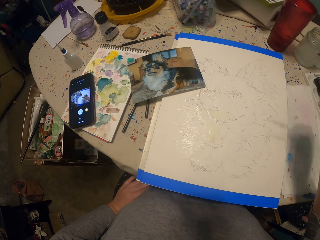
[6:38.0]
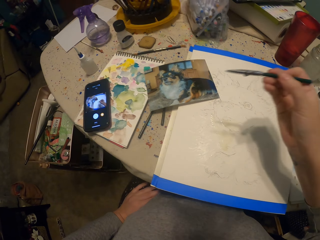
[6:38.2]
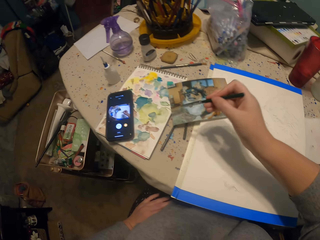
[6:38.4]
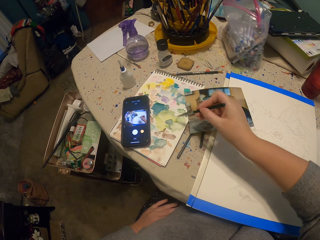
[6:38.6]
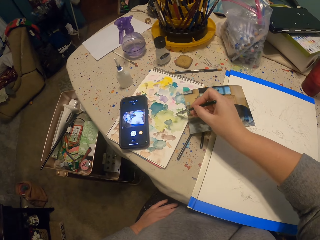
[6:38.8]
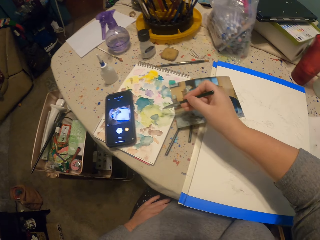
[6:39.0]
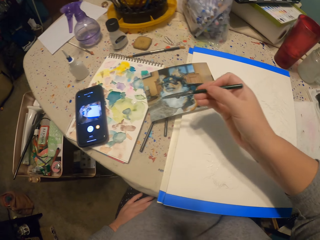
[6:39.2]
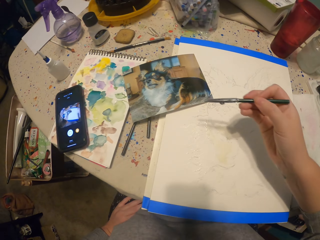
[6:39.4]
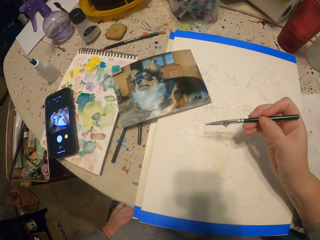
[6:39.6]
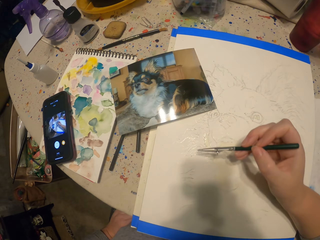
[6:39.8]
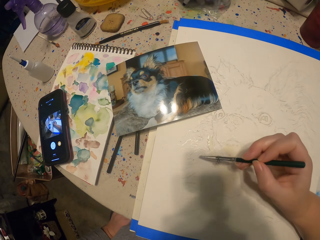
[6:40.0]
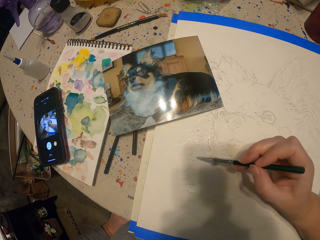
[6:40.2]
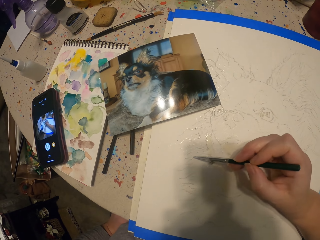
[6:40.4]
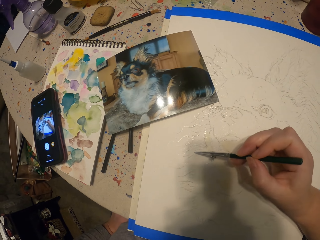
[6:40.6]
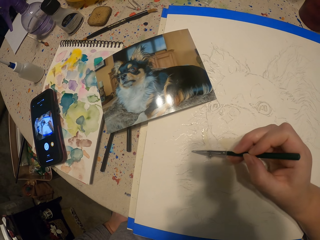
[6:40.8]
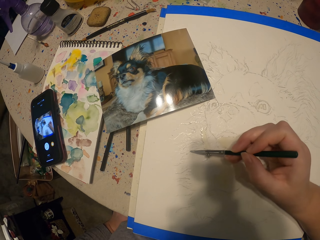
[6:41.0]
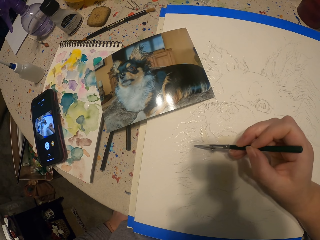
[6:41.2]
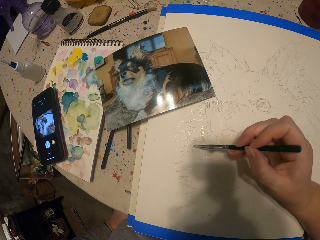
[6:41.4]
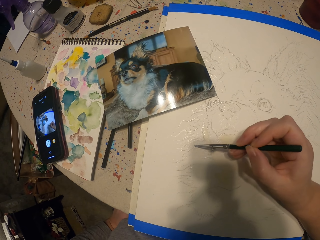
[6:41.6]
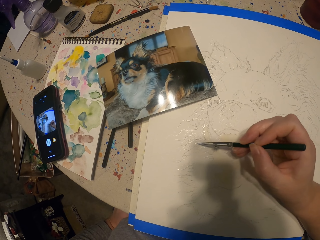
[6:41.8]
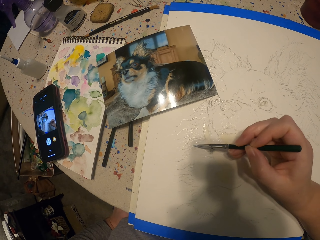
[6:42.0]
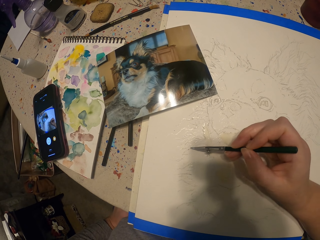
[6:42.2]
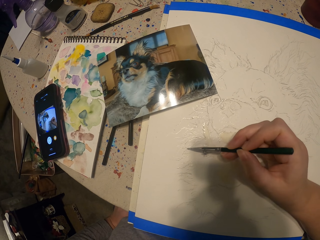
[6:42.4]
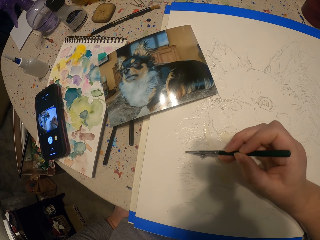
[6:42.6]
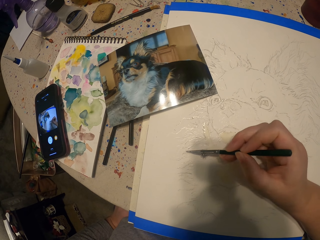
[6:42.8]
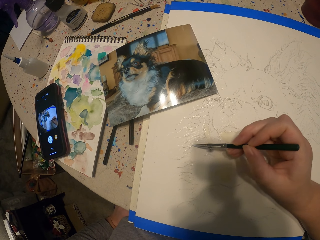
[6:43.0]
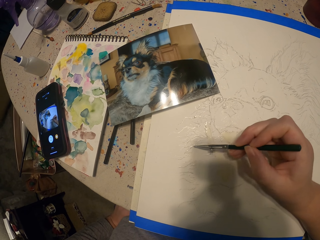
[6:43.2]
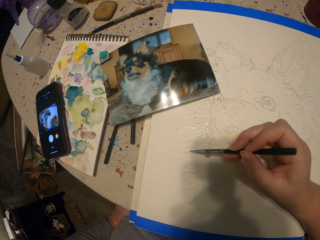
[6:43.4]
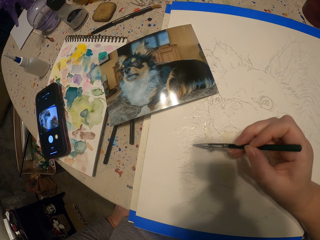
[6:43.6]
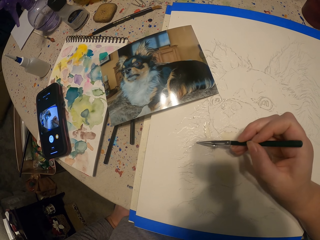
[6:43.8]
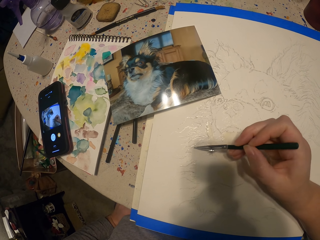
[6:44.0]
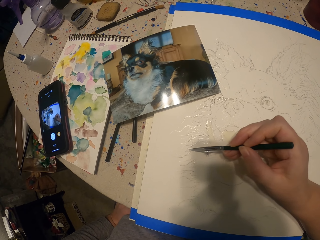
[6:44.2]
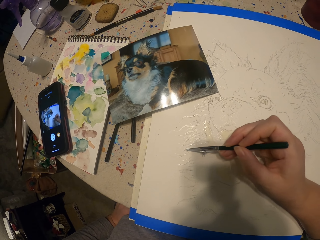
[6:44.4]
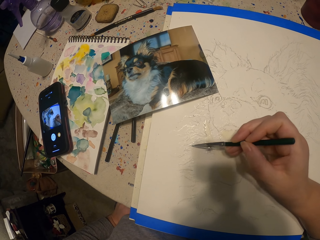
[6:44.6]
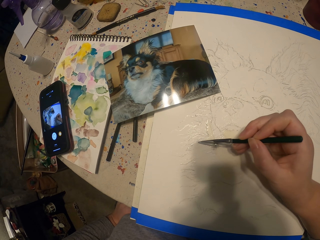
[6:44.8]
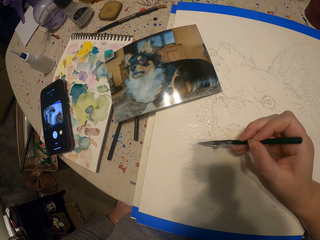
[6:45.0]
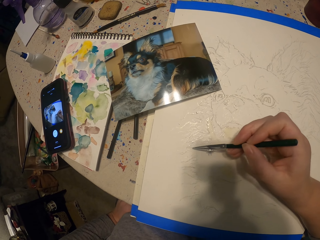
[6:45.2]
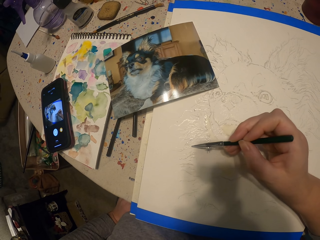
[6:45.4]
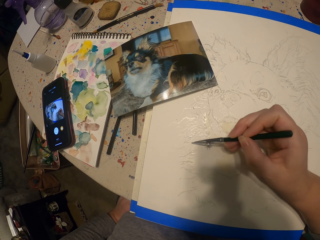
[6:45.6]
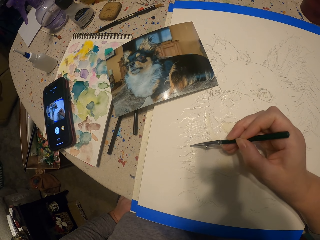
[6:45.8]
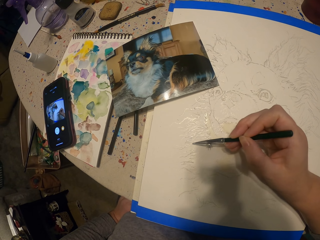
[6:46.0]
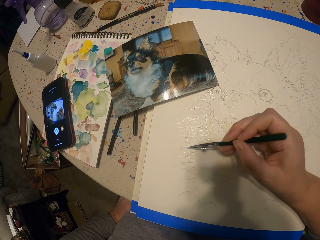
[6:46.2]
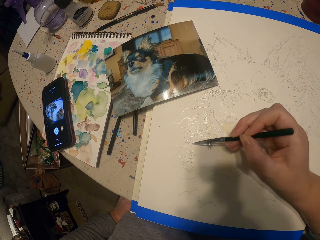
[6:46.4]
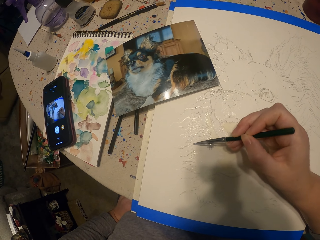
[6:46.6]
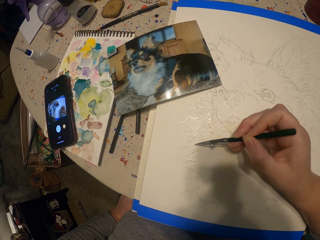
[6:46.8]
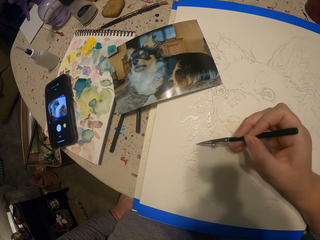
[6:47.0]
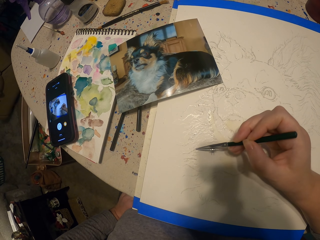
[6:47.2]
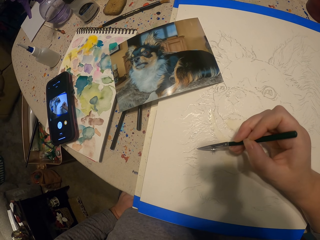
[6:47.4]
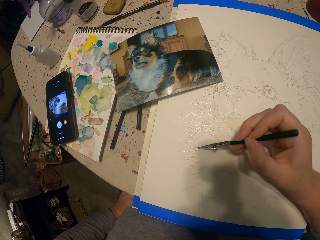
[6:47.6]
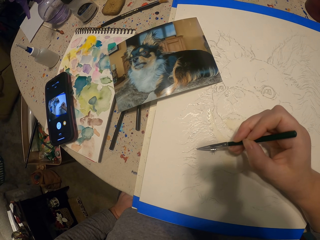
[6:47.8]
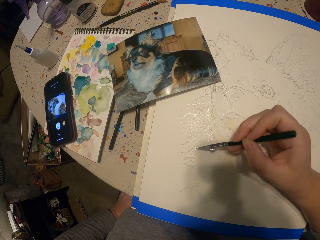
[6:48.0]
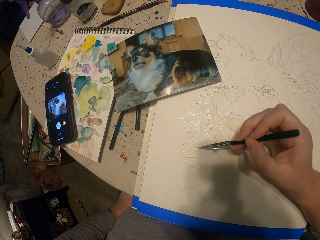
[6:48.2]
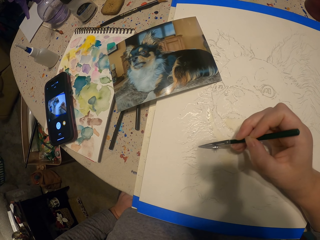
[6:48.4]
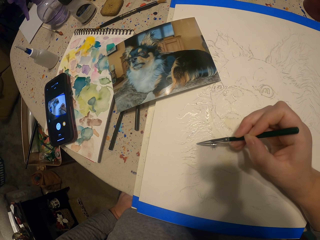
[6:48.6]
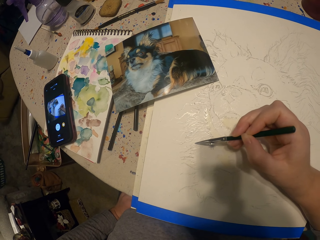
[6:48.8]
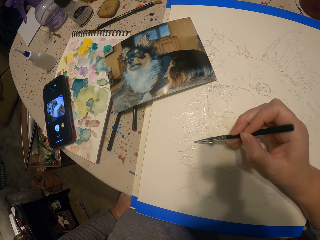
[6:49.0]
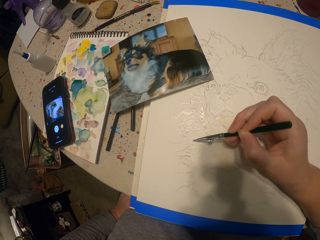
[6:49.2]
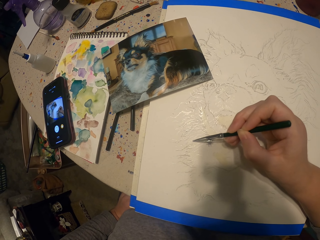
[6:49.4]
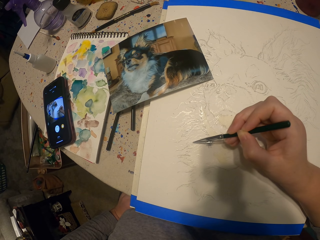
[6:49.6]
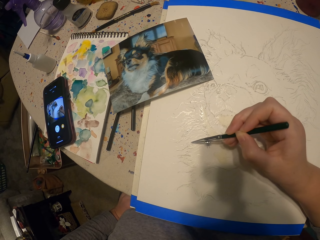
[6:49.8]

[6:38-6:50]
The camera wearer moves the painting pencil away from the picture. They dip the pencil in the ink. They paint the picture.

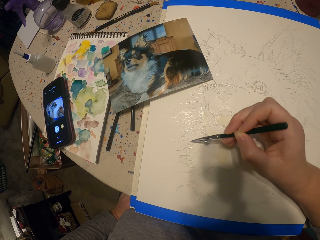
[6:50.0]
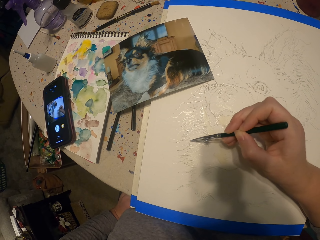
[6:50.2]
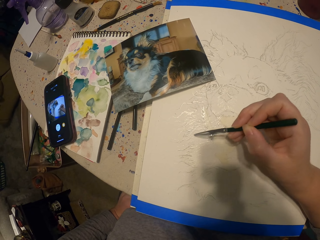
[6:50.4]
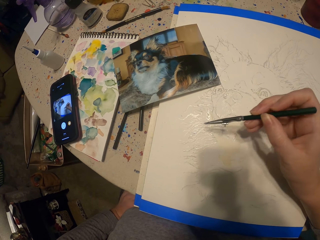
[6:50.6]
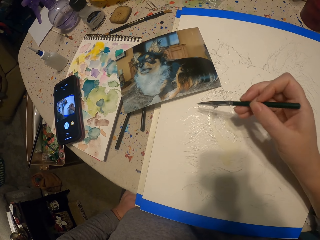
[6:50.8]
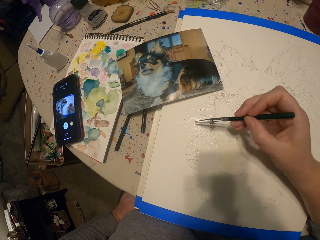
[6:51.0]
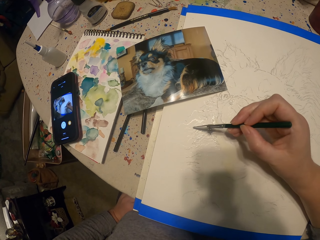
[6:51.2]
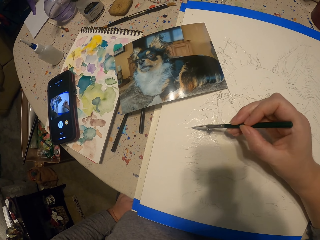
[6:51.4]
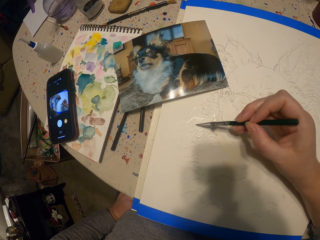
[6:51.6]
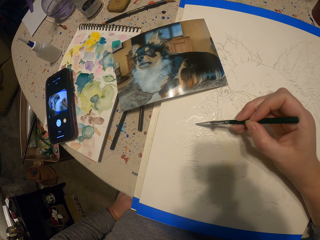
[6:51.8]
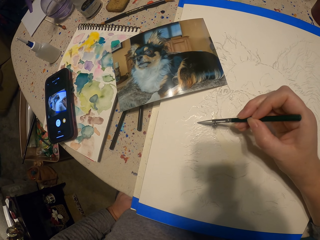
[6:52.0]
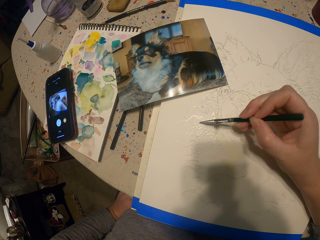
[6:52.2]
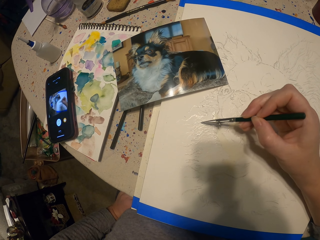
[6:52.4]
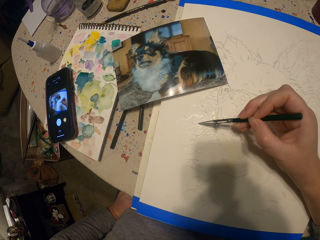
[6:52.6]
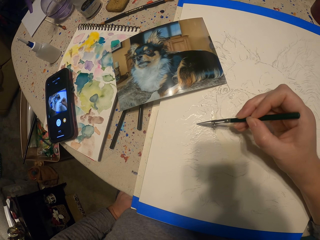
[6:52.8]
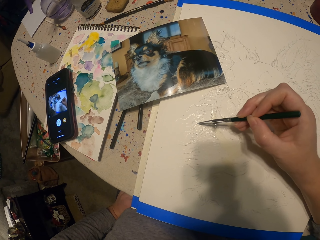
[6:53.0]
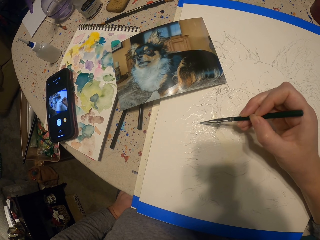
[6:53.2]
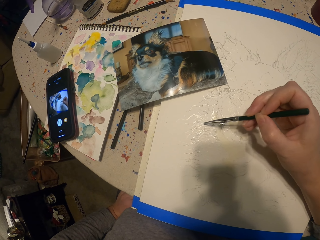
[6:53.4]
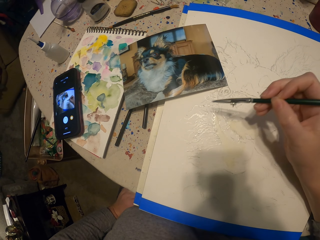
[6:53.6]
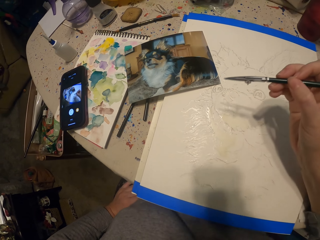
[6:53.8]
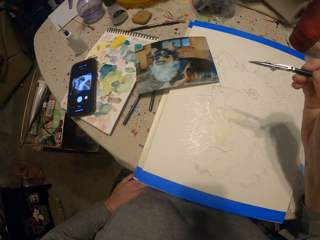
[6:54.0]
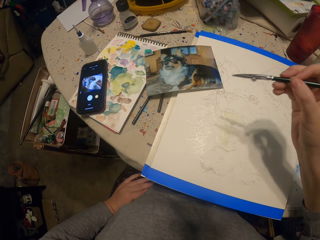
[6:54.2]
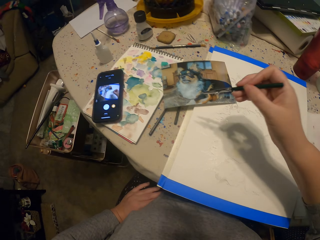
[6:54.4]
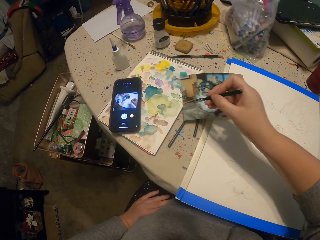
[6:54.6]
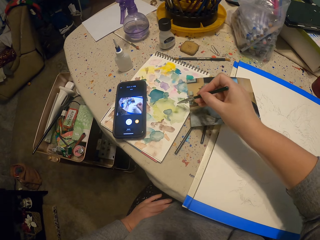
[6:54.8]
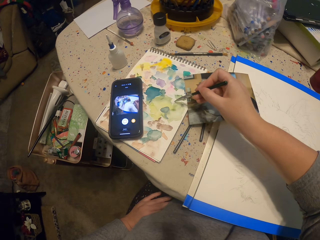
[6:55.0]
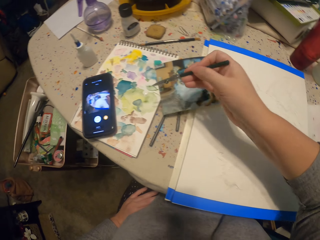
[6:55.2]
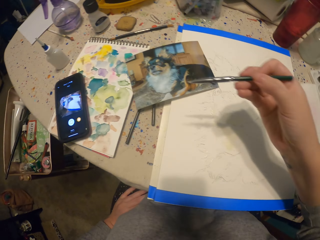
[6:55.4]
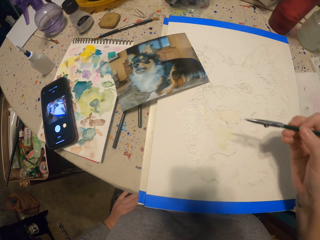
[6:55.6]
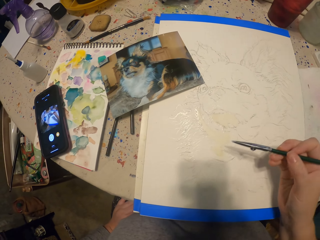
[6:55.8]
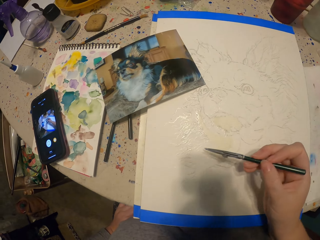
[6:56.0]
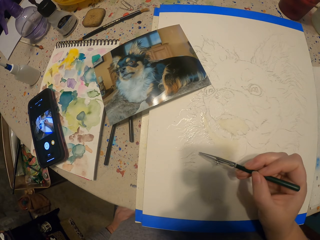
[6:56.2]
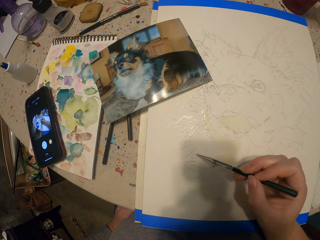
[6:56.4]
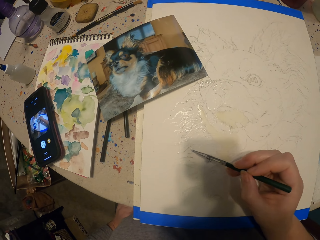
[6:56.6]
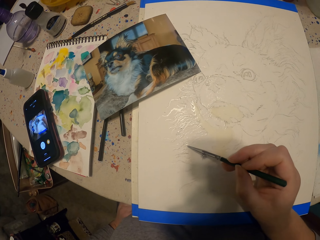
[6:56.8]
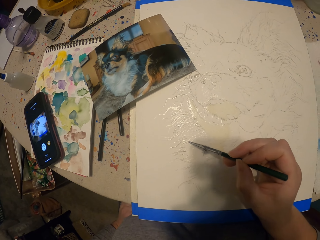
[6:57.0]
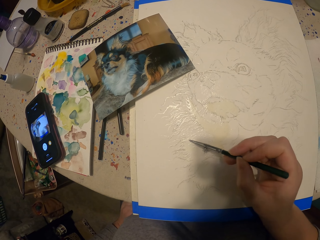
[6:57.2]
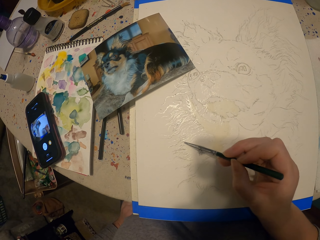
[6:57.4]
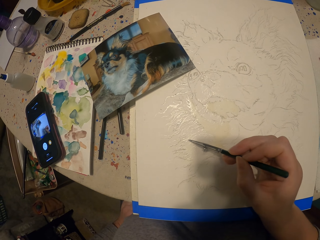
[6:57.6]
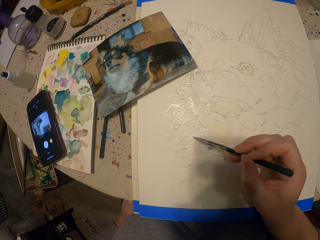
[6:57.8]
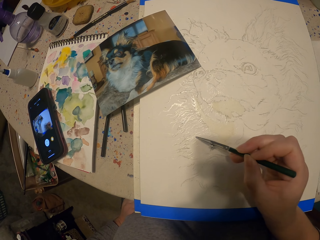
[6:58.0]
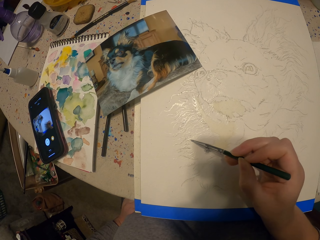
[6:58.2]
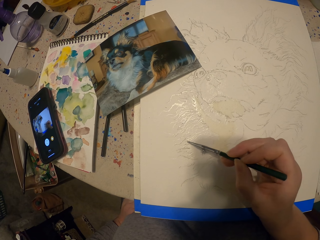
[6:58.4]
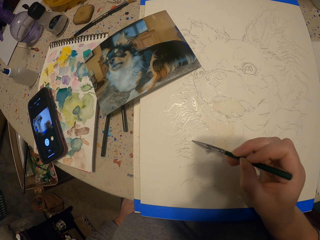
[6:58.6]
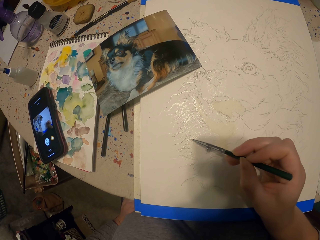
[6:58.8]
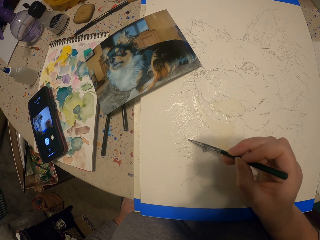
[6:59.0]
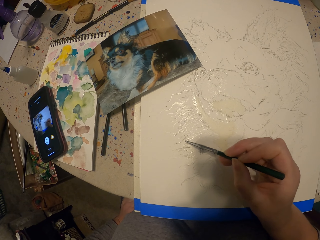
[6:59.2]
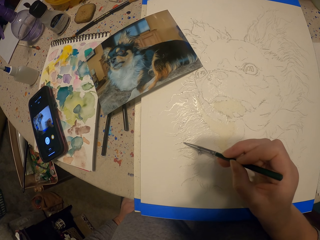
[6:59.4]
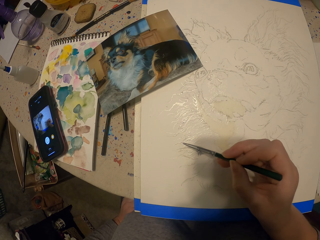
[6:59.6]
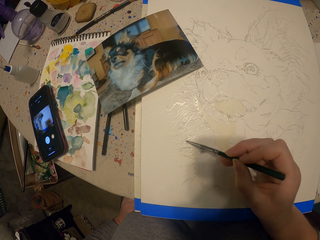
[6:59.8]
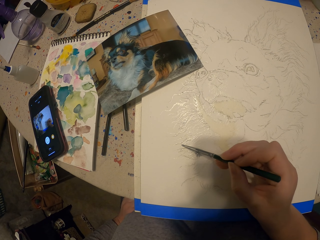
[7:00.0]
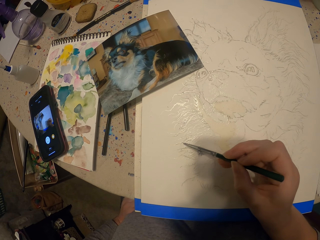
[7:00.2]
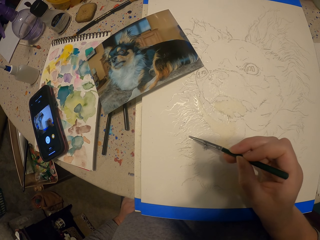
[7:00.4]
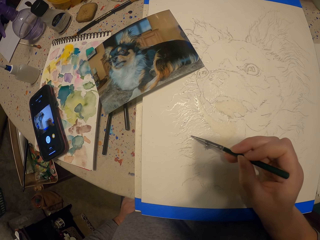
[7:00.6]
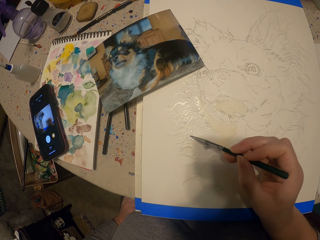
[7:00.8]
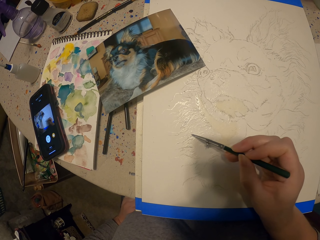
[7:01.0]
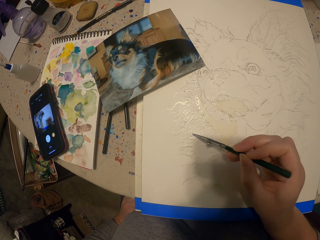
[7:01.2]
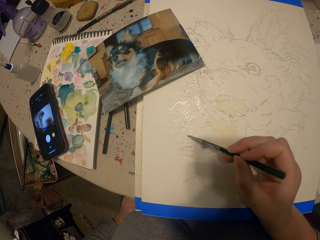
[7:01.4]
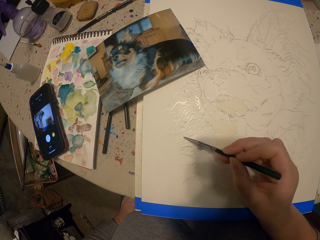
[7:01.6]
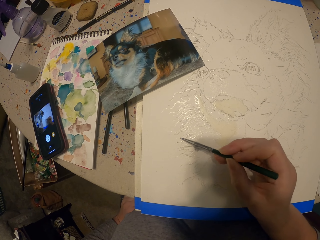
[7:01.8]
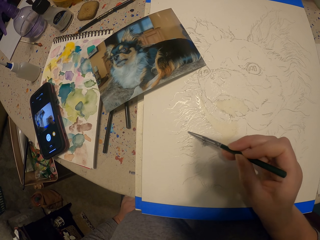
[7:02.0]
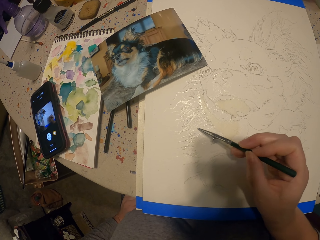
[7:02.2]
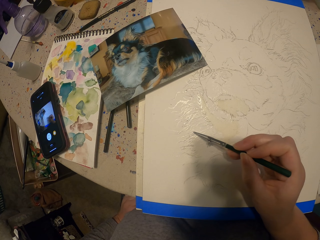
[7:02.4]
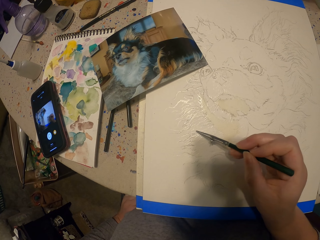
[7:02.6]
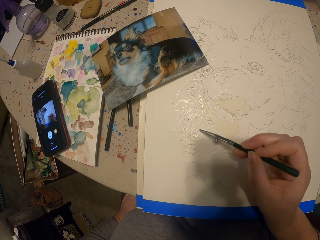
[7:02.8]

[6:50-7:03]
The camera wearer moves the painting pencil away from the picture. They dip the pencil in the ink. They paint the picture.
